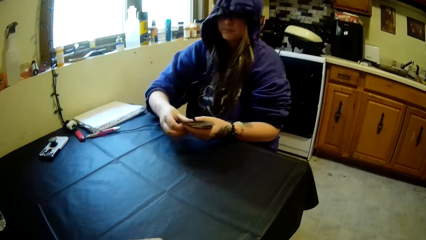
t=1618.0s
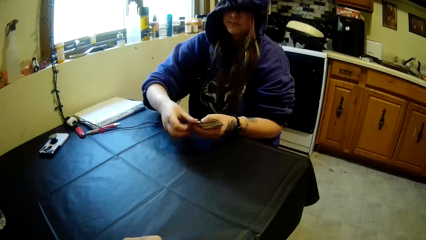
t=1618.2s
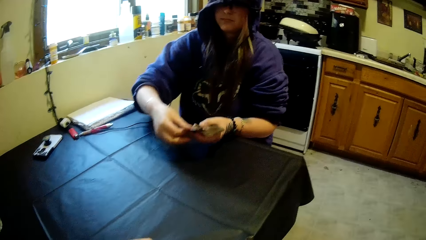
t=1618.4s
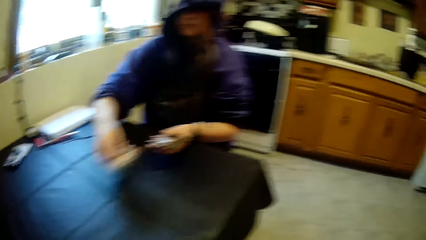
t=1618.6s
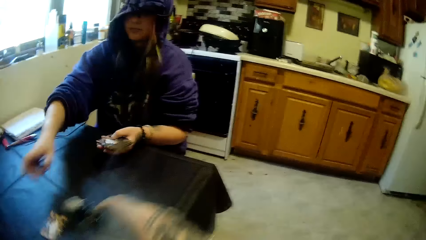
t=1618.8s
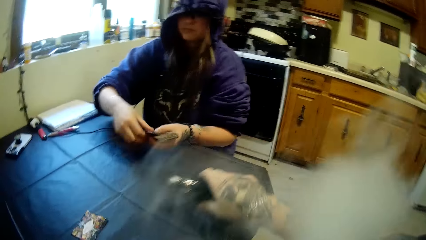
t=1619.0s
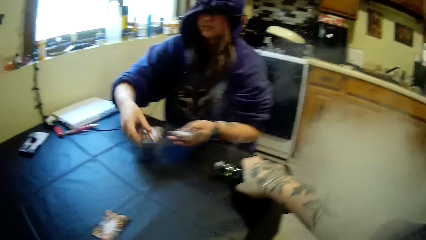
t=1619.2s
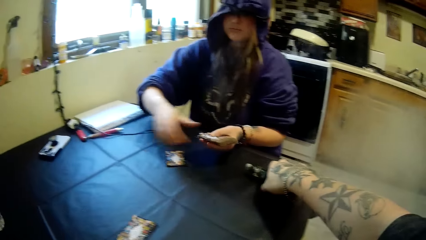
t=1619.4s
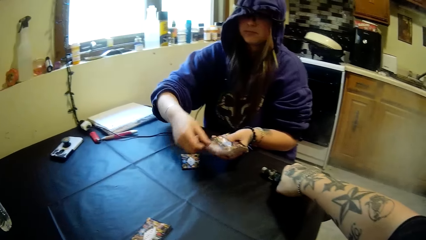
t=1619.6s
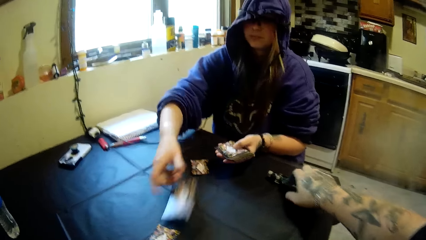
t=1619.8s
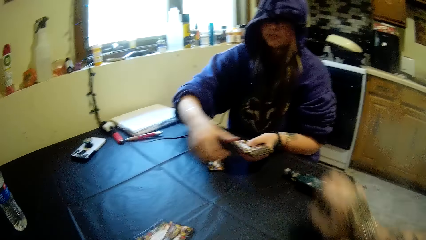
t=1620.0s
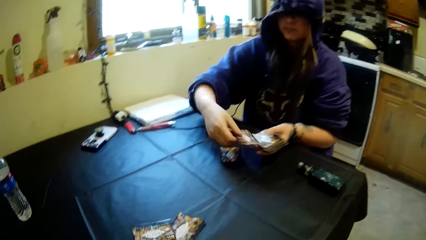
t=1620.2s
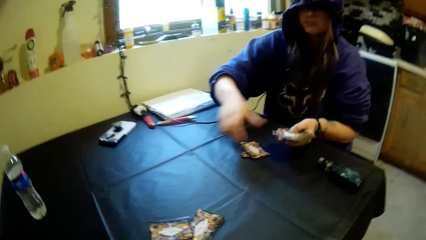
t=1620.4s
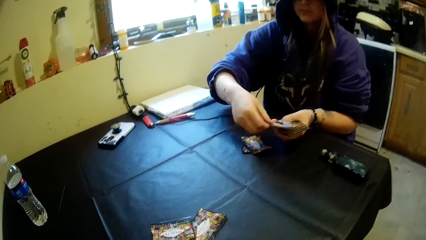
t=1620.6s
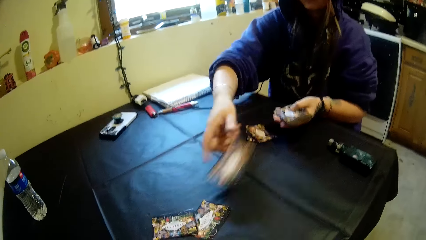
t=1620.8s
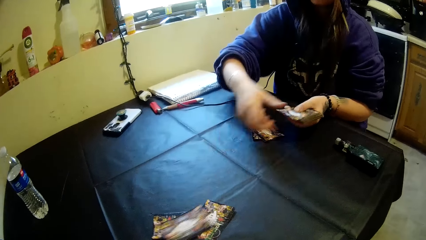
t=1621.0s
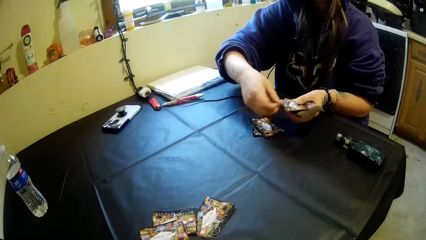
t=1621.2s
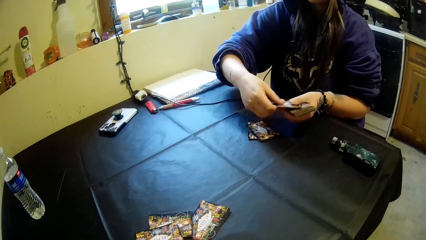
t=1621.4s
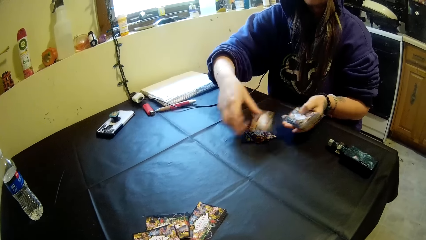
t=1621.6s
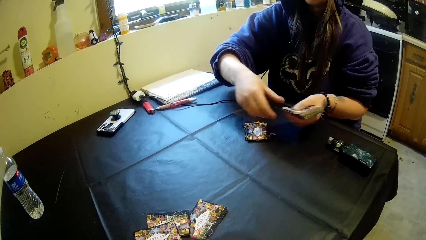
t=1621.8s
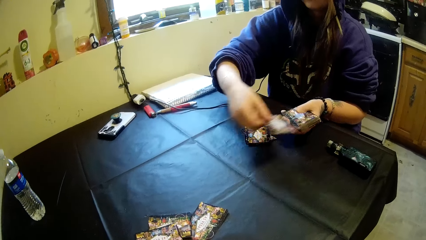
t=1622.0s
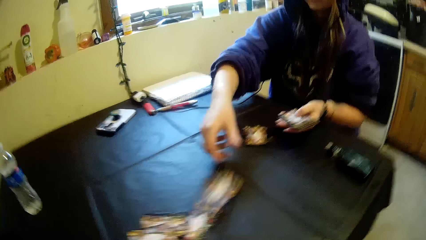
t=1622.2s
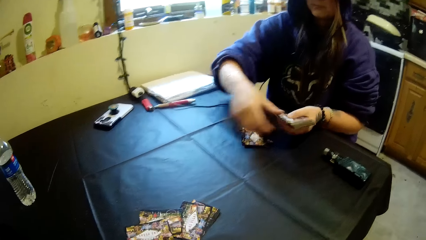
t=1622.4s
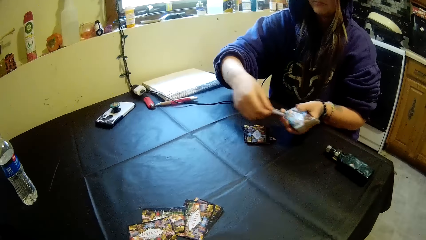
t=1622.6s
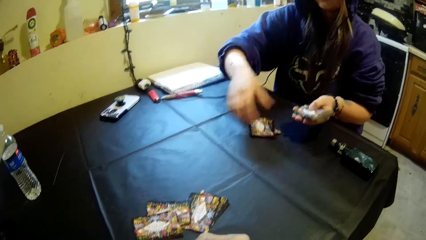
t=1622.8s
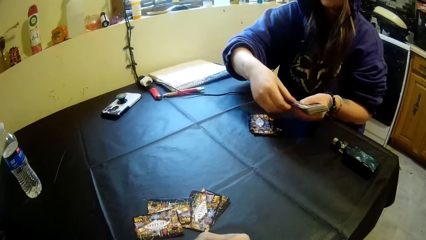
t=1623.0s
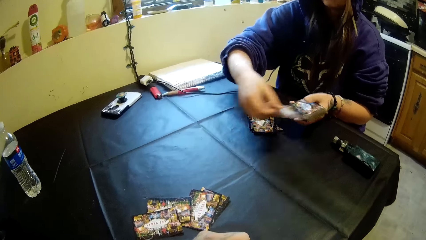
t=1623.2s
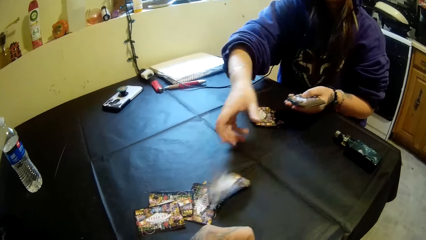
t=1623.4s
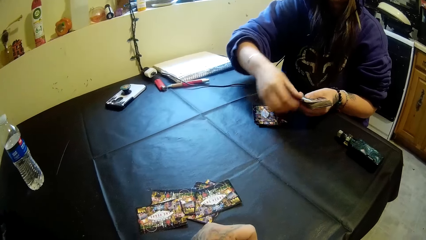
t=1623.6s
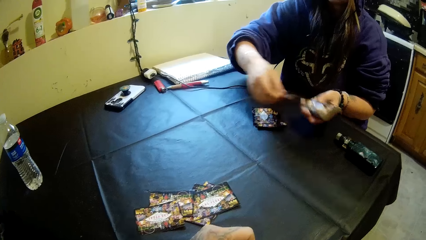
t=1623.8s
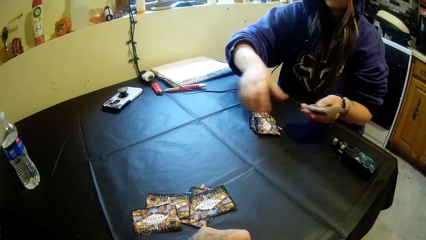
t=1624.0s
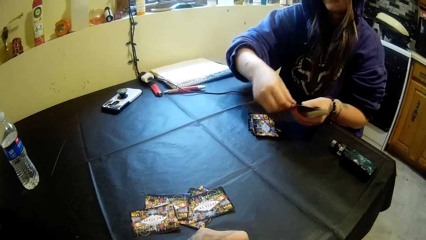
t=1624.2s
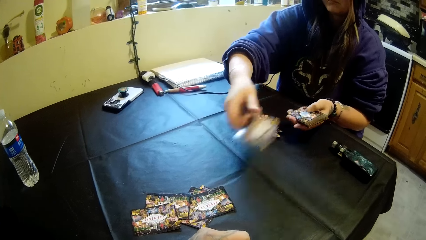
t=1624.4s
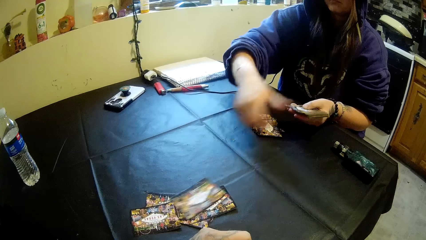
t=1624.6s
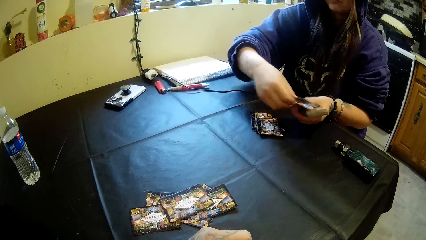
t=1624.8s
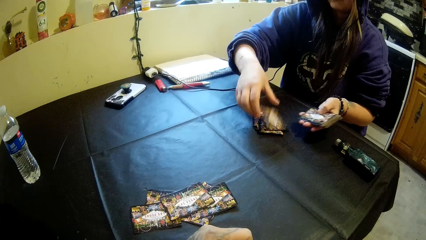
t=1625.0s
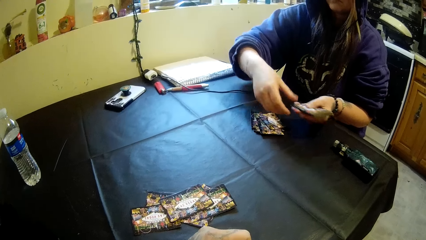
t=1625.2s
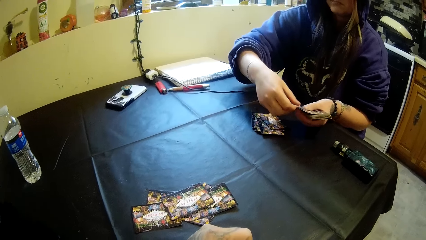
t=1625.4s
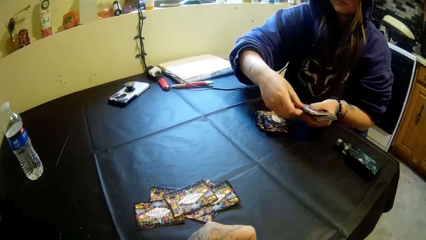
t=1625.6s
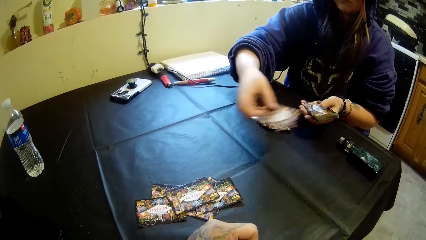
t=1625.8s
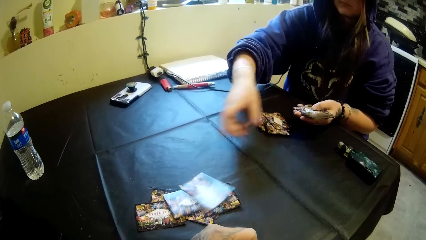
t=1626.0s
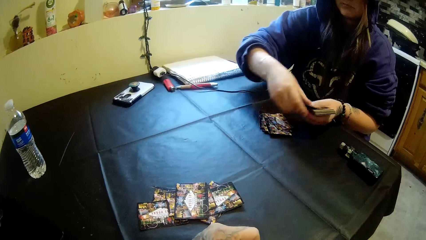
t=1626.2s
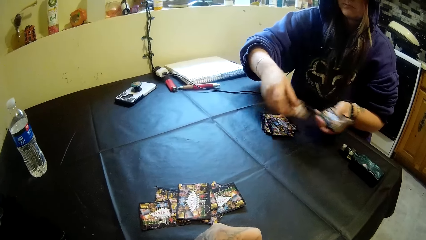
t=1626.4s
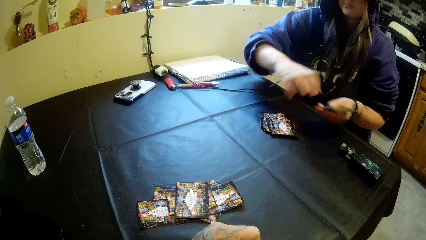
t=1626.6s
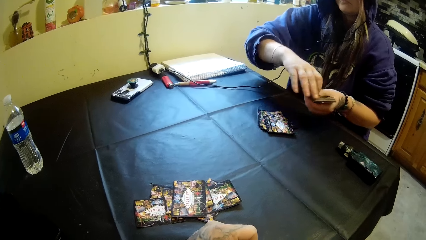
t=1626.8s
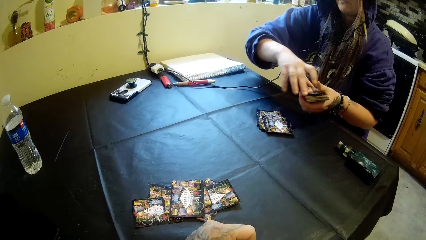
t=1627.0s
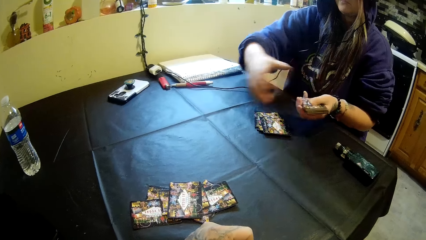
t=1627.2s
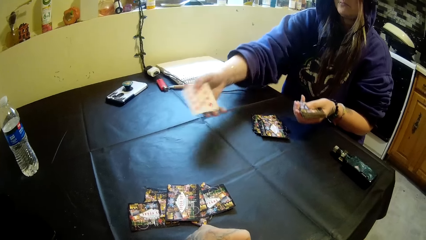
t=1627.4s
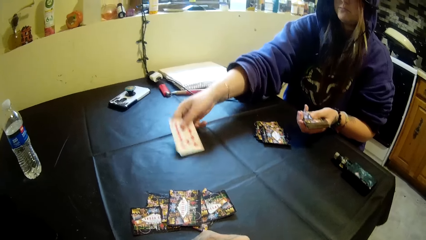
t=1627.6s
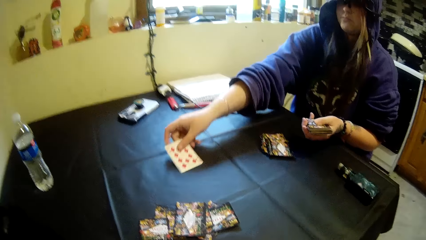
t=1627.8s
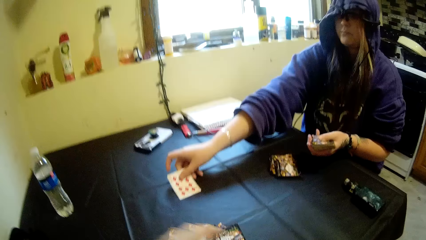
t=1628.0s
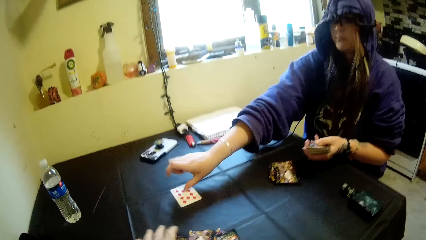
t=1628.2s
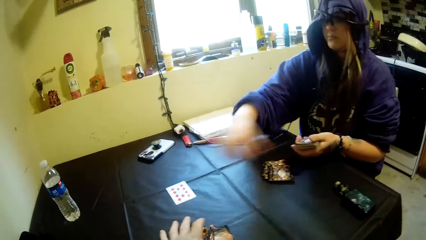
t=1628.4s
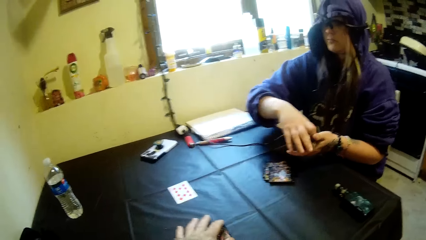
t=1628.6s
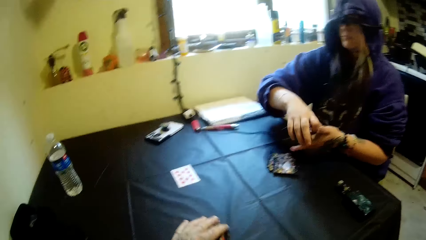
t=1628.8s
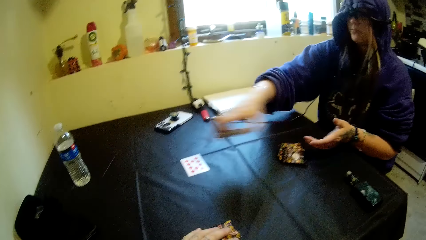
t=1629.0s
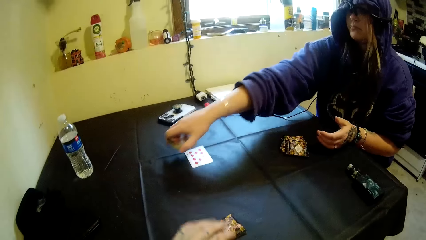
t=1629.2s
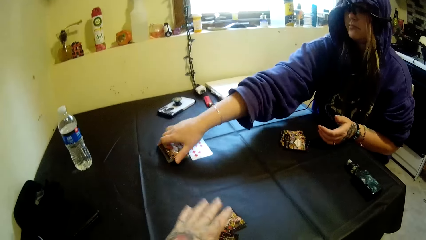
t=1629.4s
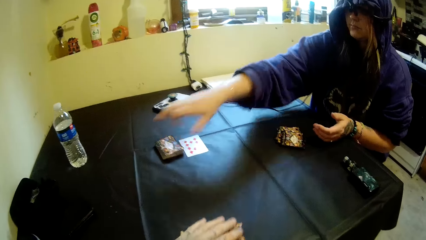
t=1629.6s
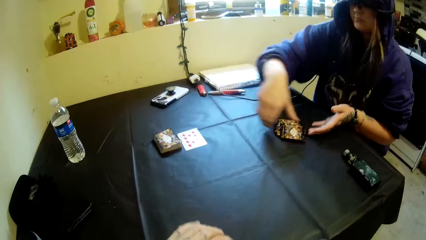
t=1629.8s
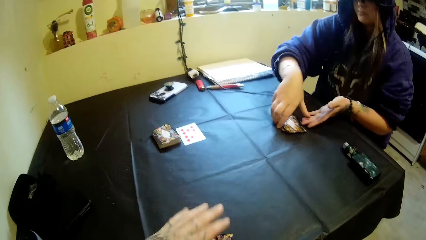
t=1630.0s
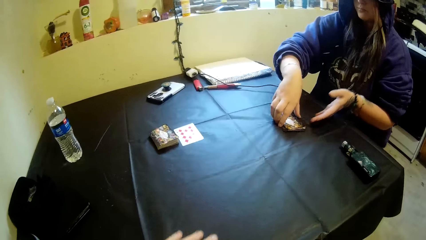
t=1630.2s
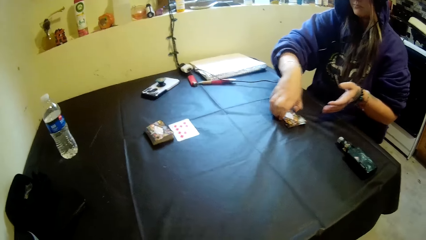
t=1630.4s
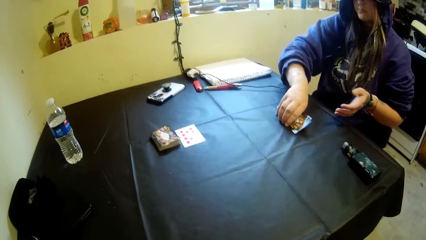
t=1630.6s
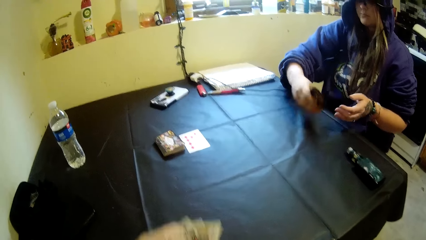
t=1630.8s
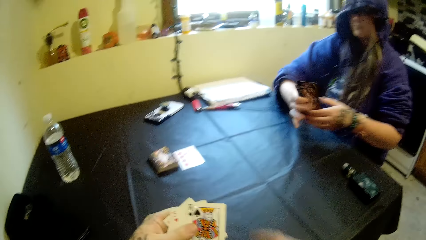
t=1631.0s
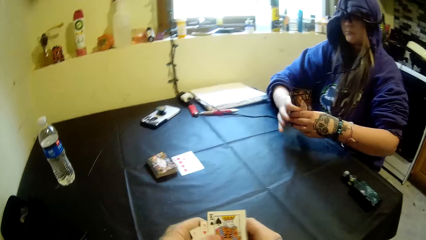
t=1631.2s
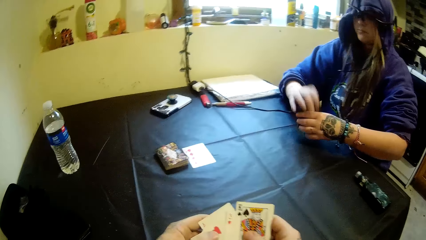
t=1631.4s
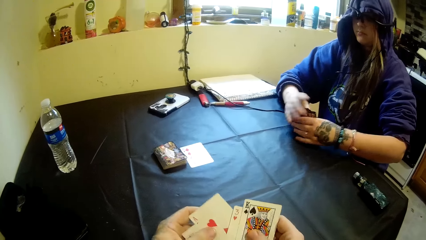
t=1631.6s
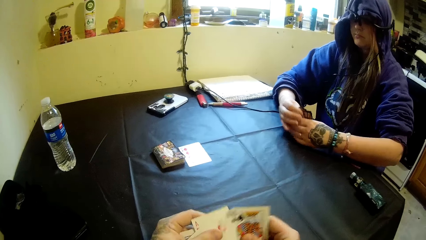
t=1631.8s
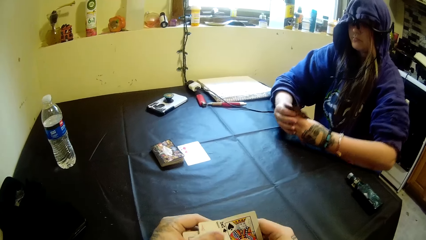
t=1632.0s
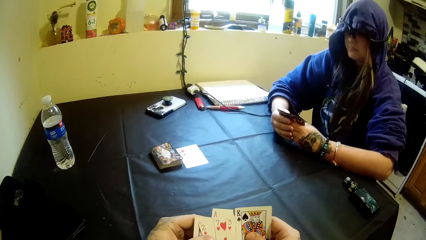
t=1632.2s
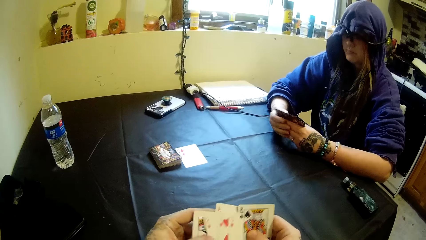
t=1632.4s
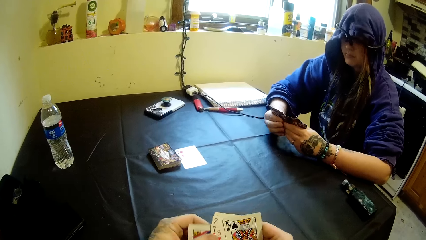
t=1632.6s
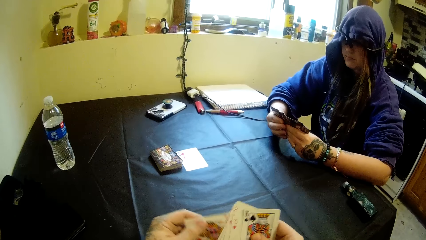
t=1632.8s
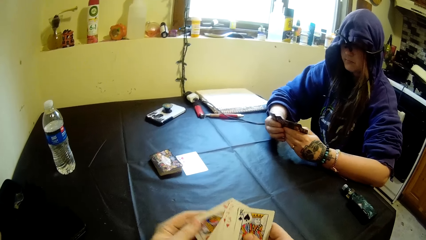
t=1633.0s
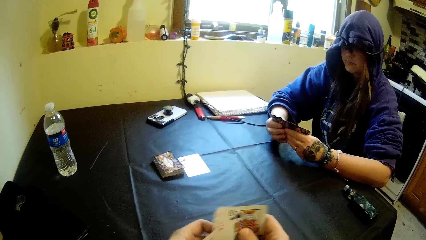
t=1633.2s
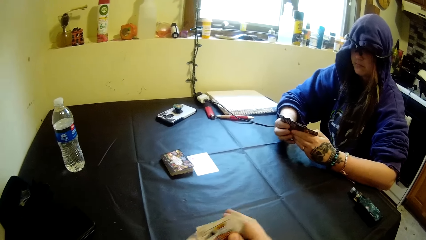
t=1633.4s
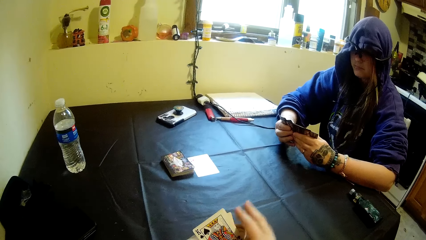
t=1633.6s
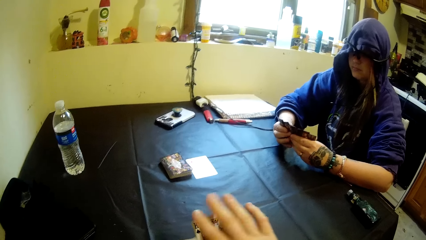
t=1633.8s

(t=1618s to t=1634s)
The woman spreads the cards on the table. She picks a card and drops a card. The camera wearer drops the portable bottle of shisha on the table with his right hand. The woman holds a card, drops a card, picks a card, drops a card, holds a card, drops a card, holds a card, drops a card, holds a card, drops a card, holds a card, drops a card, holds a card, and drops cards. She picks a card, drops a card, holds a card, drops a card, holds a card, drops a card, picks a card, drops a card, picks a card, drops a card, picks a card, drops a card, and picks a card. She turns a card over with her right hand and drops the card on the table with her right hand. The camera wearer collects the cards. The woman passes the cards from her left hand to her right hand. The camera wearer moves the cards on the table with his left hand. The woman holds the cards with the other hand, drops the cards on the table with her right hand, picks up the cards from the table with her right hand, removes her hand from the cards, and passes the cards to her left hand. The camera wearer lifts the cards. The woman holds the cards with the other hand. The camera wearer holds the cards with the other hand. The woman hits the cards in her left hand with her right hand, and aligns the cards. The camera wearer shuffles the cards in his hands. He spreads the cards. The woman aligns the cards, spreads the cards, and shuffles the cards in her hands.
